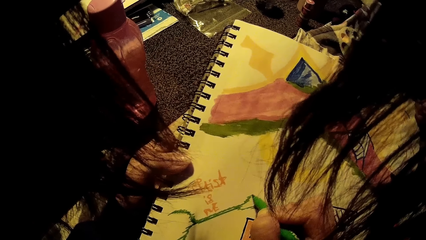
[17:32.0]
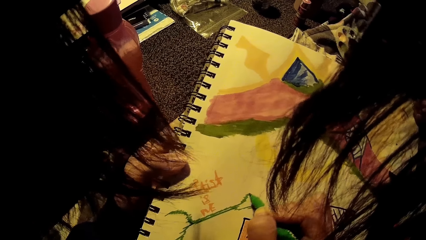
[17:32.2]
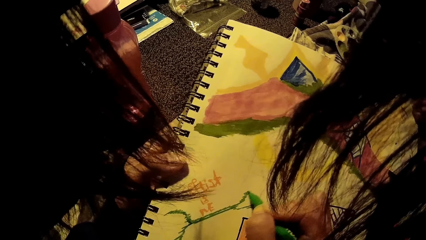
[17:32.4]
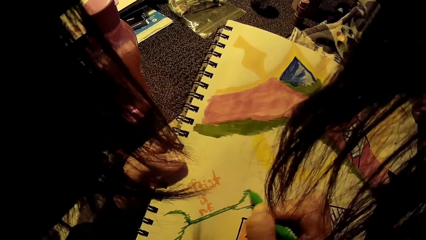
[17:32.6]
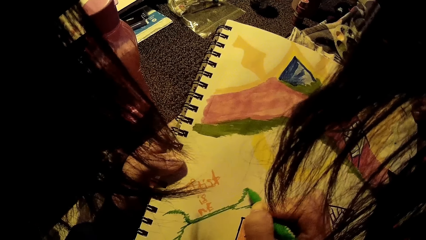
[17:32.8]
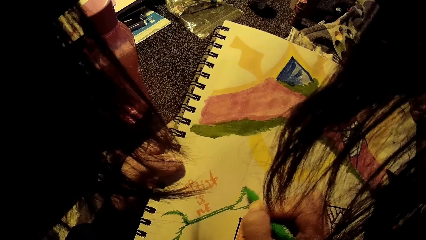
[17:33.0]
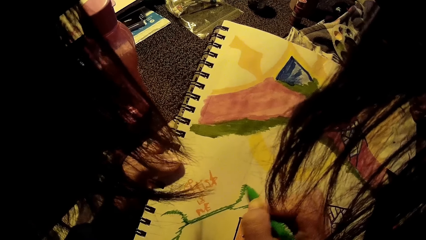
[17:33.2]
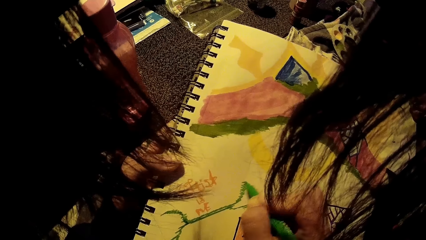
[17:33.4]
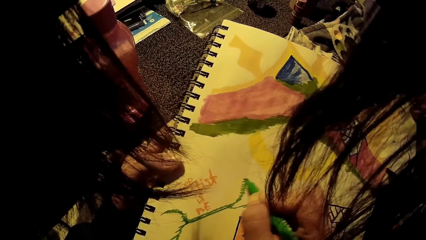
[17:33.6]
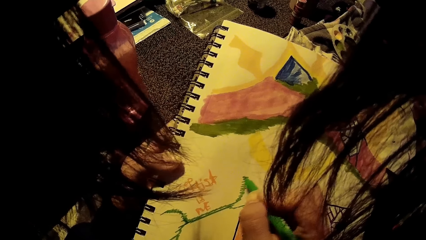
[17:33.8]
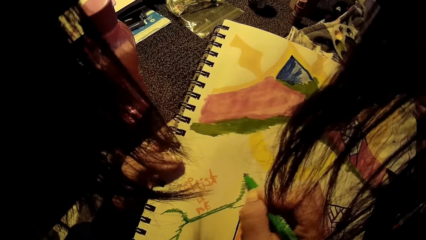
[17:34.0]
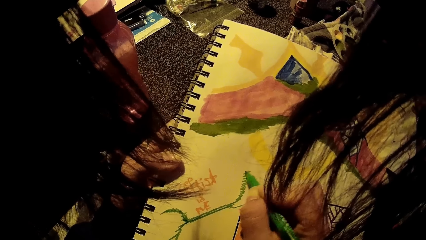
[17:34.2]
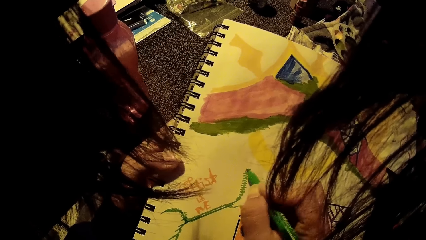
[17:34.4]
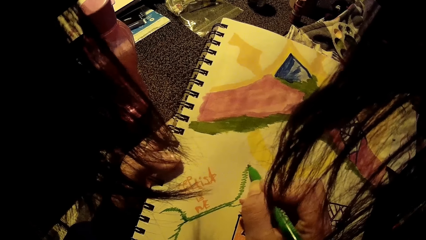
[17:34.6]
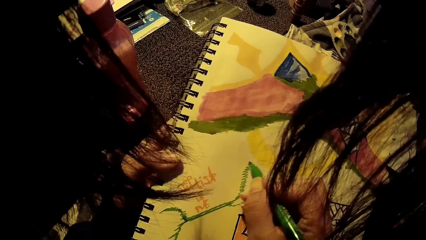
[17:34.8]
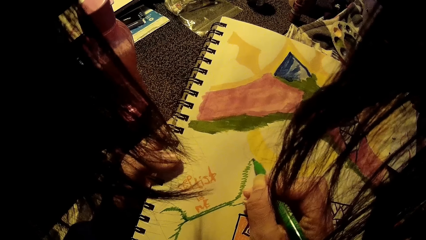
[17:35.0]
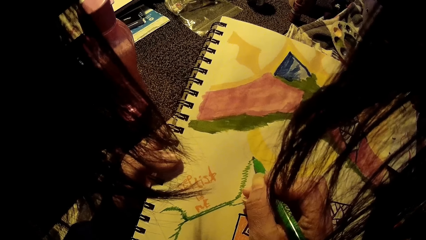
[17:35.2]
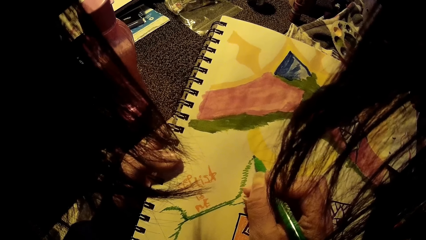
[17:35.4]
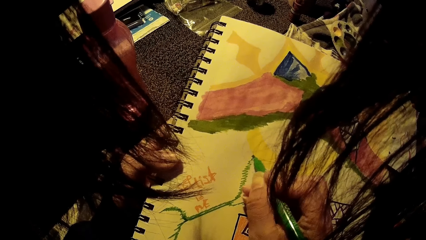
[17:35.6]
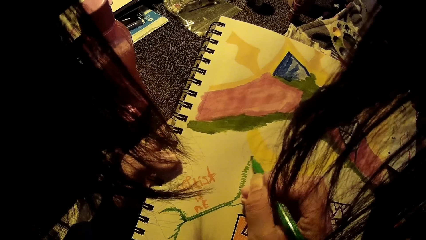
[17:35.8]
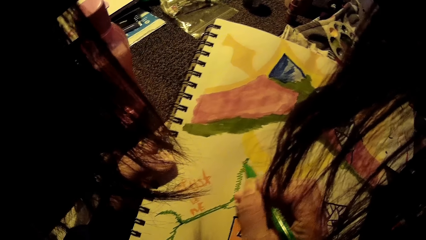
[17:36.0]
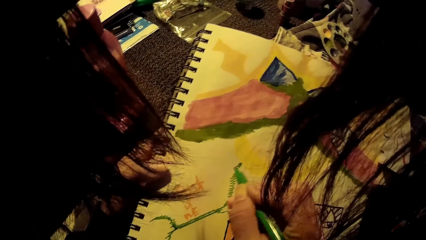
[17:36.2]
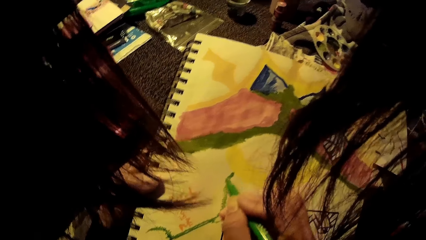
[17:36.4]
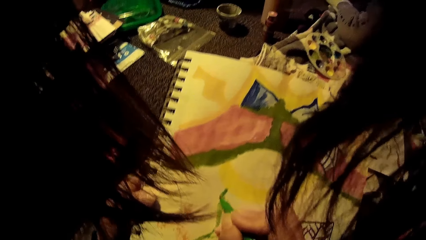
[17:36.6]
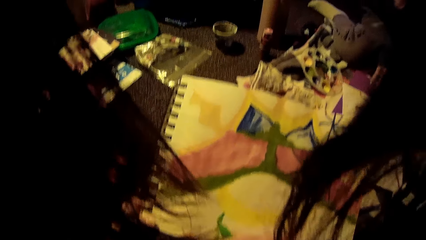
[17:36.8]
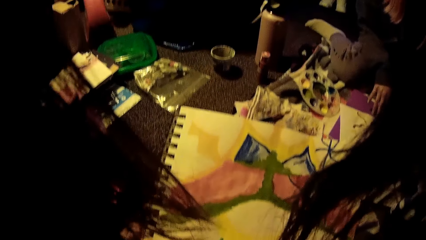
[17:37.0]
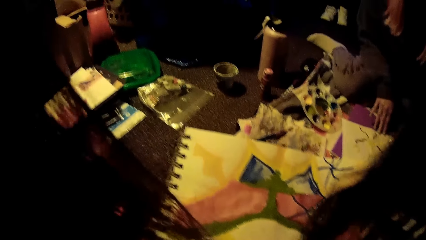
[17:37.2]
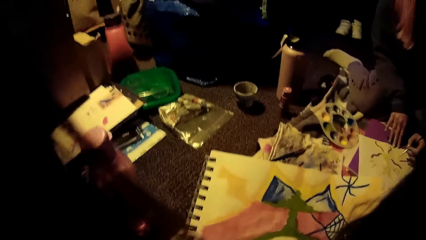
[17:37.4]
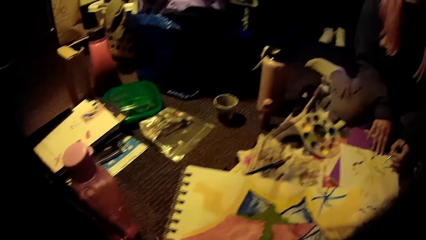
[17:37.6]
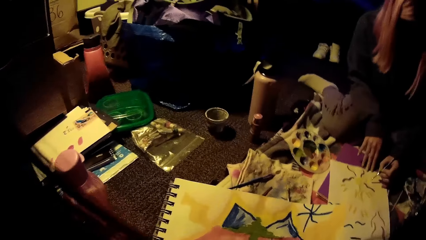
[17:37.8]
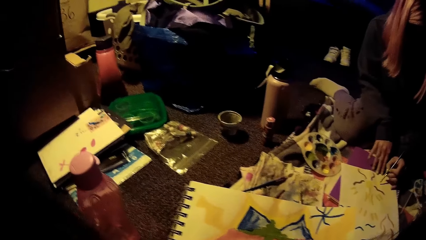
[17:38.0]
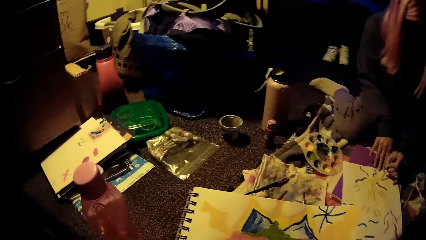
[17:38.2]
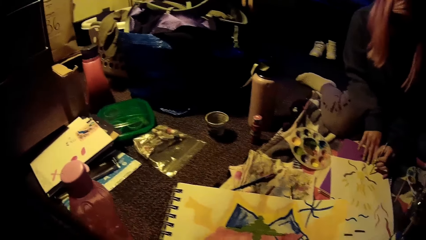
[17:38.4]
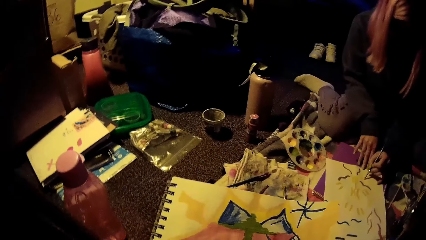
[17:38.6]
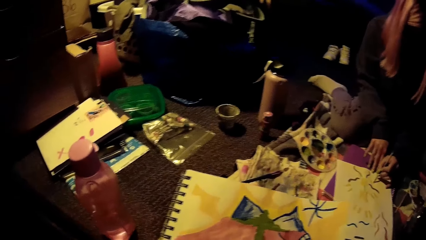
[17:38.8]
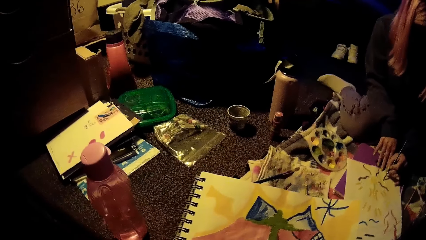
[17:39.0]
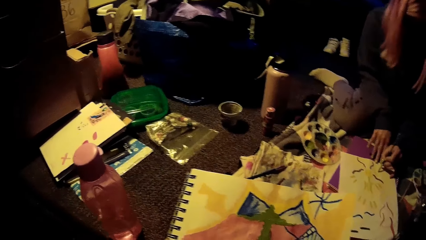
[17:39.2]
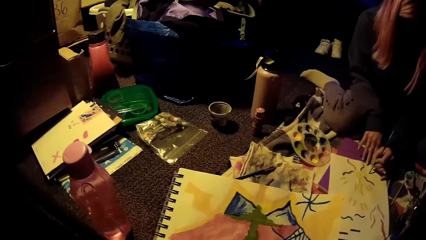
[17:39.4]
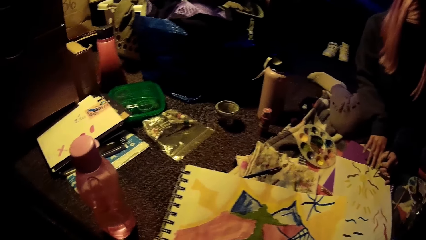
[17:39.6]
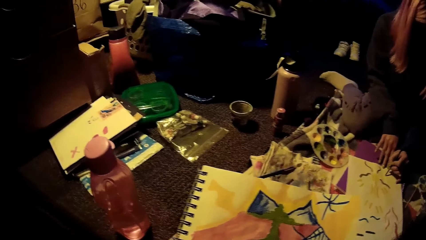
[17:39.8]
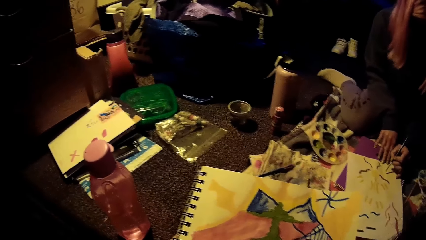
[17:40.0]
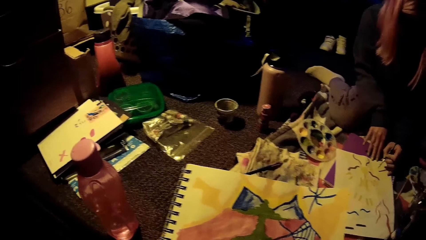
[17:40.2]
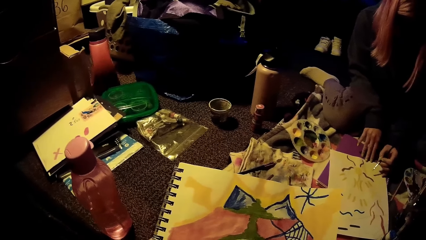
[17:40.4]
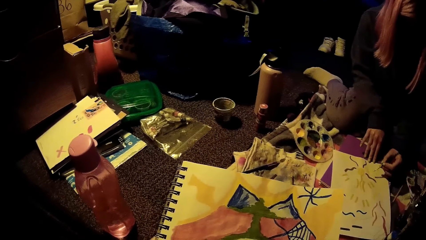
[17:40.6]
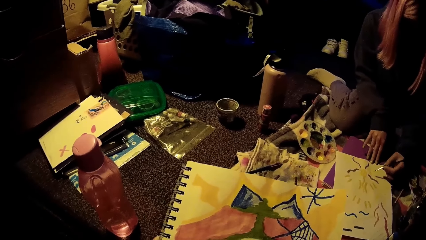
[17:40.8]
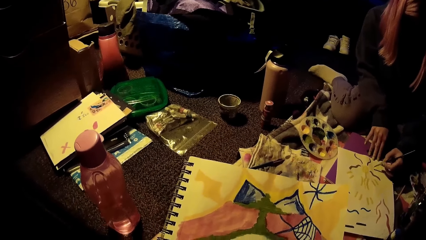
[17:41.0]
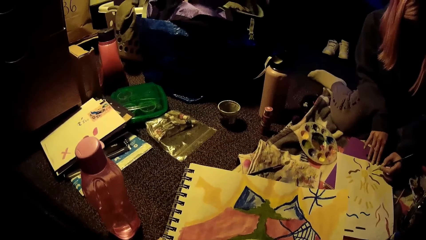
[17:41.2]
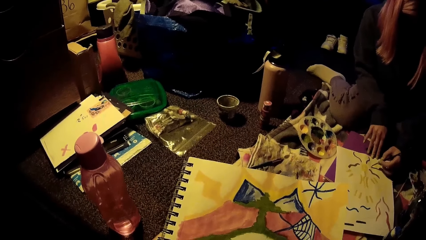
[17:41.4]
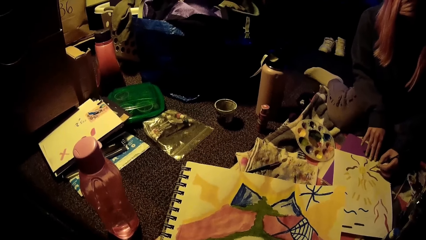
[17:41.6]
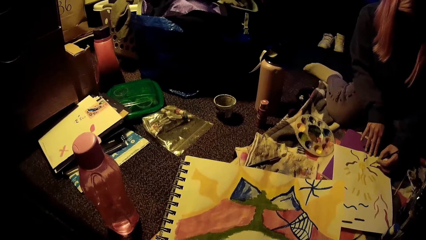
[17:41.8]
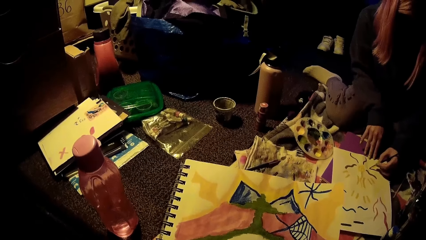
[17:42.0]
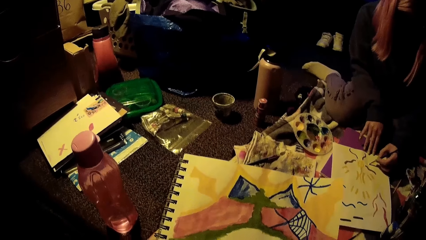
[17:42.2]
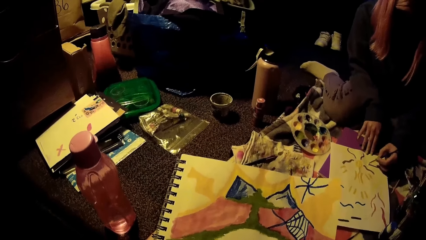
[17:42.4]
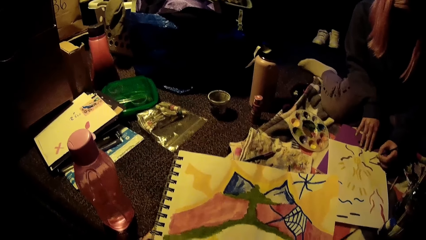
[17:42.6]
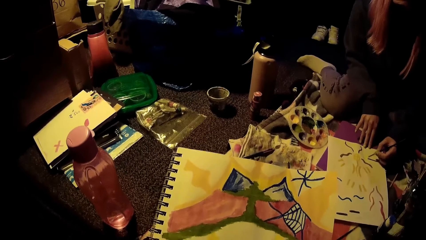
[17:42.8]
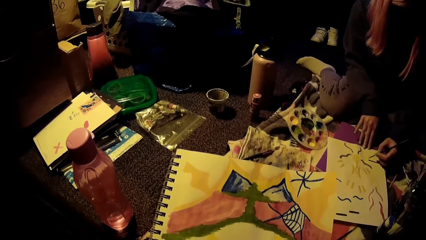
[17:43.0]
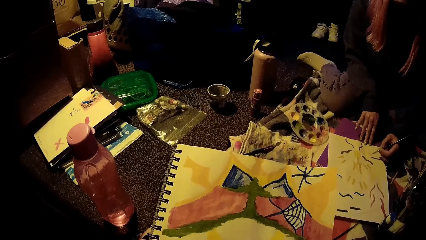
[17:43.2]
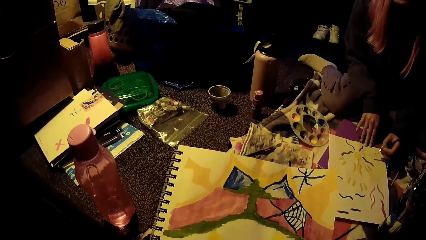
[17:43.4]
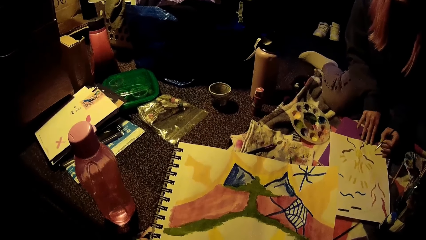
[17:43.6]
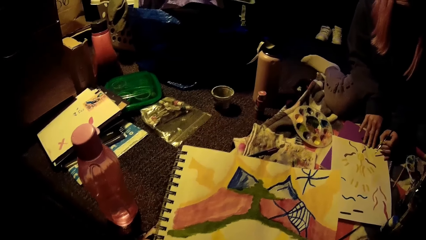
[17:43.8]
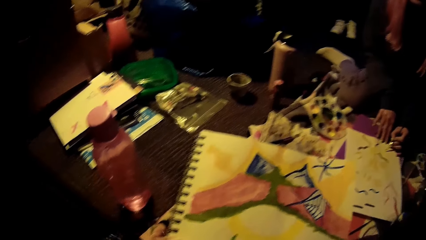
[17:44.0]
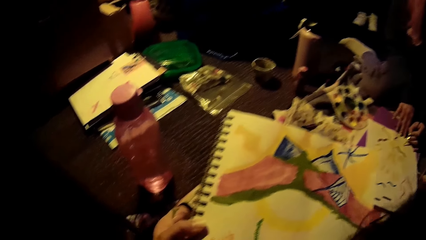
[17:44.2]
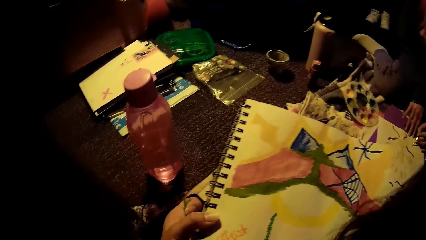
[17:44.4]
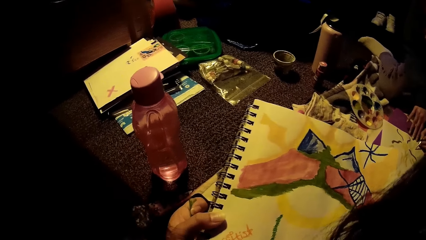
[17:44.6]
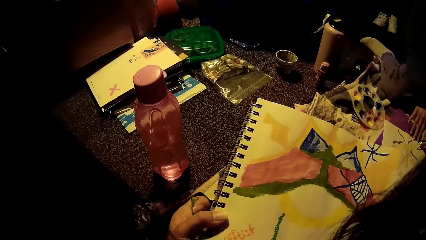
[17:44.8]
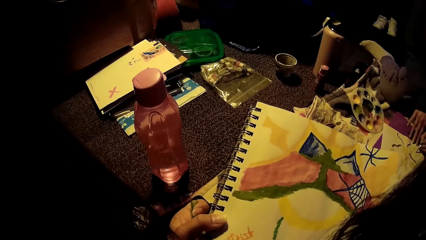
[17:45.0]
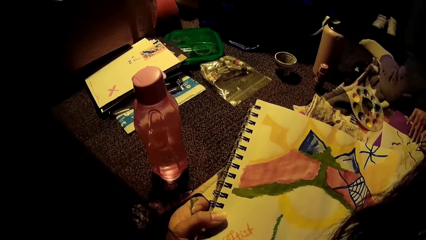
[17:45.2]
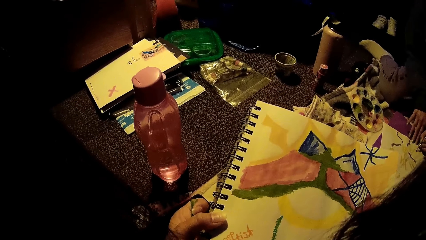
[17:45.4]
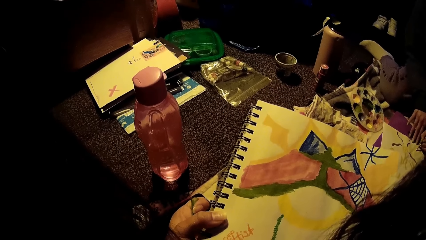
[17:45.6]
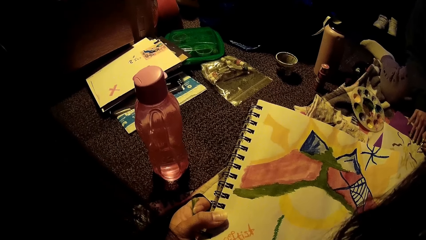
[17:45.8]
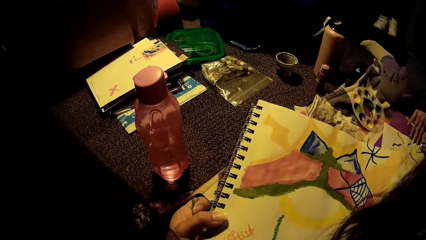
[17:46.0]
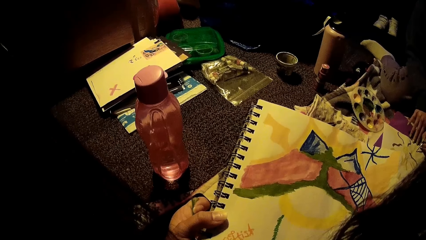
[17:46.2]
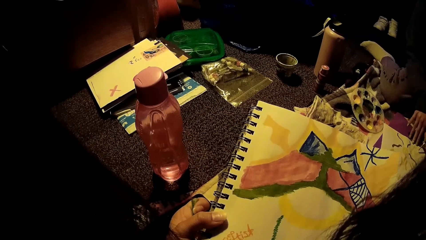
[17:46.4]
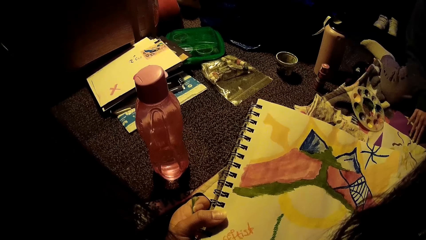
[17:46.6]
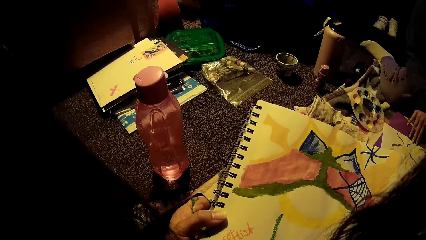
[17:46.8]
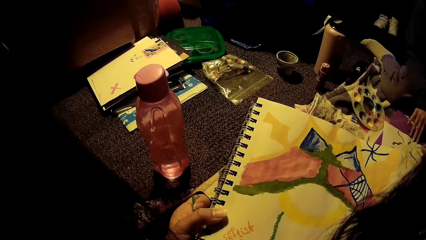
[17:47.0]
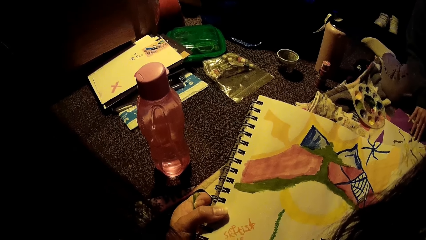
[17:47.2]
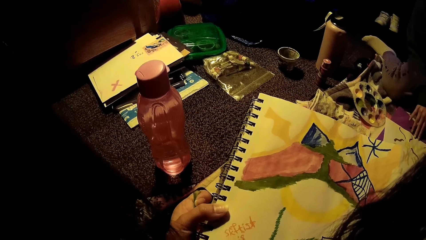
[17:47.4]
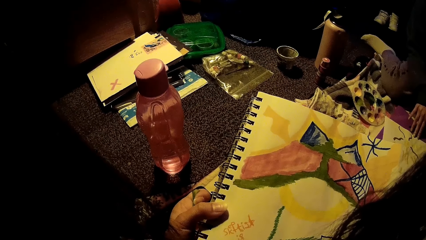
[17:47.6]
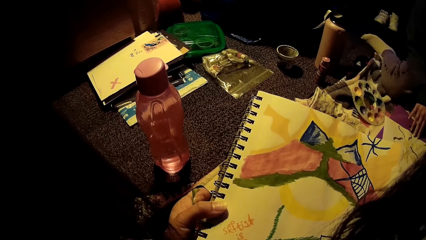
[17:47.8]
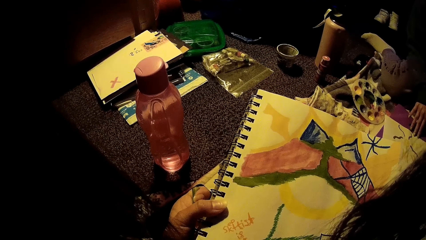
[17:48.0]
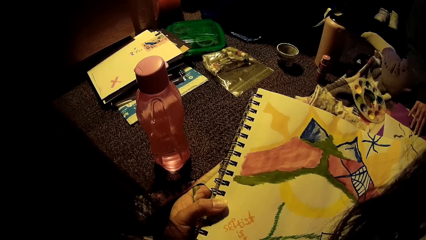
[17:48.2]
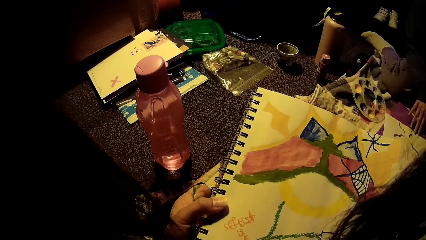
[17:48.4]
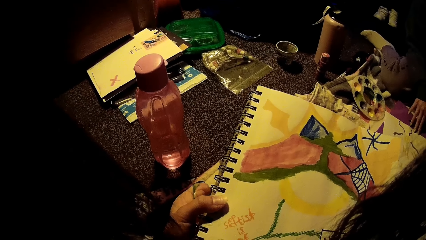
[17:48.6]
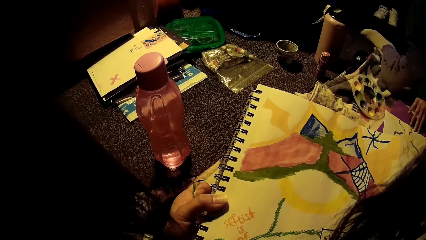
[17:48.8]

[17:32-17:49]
The camera wearer looks around in the room. A woman paints on the paper with the paint brush in her left hand and draws in a drawing book. The camera wearer draws on the drawing book with the green painting marker in her right hand.
